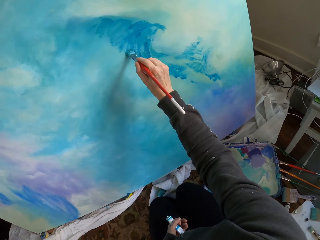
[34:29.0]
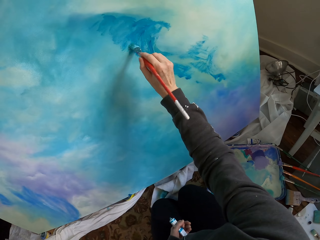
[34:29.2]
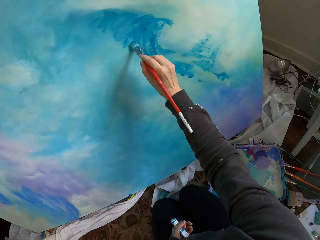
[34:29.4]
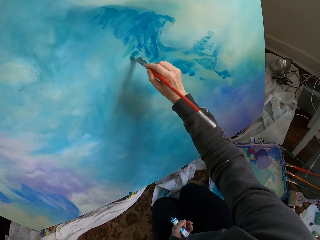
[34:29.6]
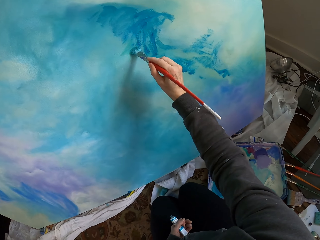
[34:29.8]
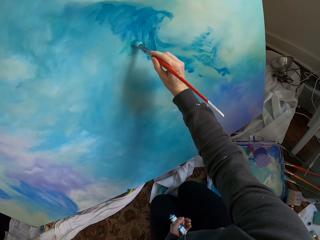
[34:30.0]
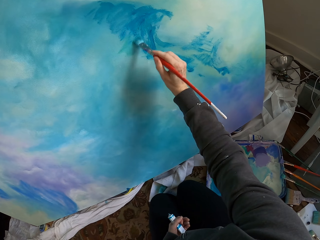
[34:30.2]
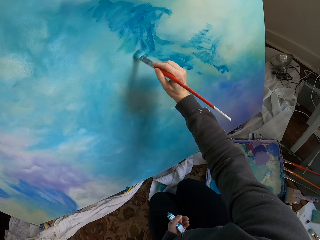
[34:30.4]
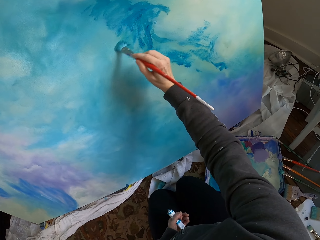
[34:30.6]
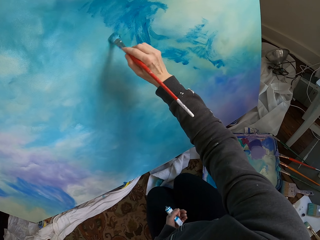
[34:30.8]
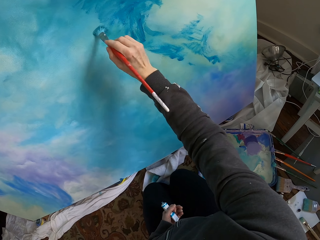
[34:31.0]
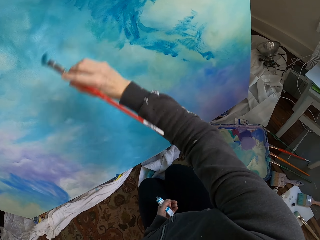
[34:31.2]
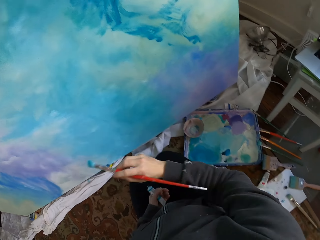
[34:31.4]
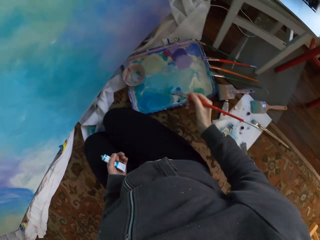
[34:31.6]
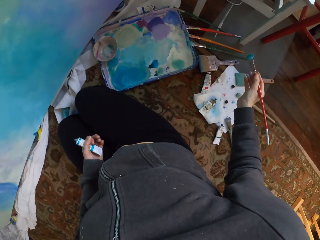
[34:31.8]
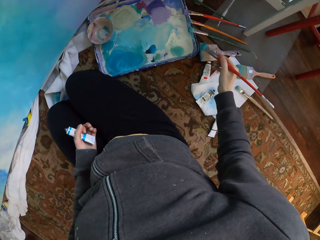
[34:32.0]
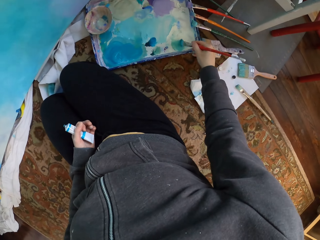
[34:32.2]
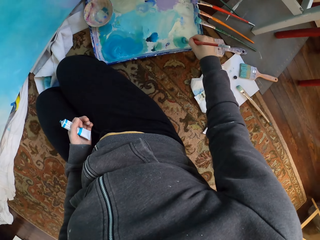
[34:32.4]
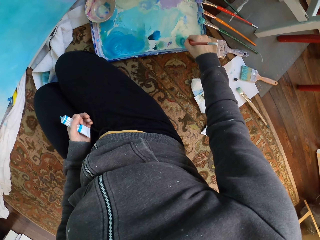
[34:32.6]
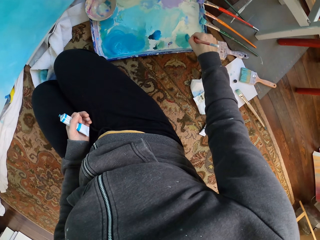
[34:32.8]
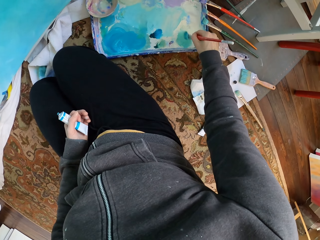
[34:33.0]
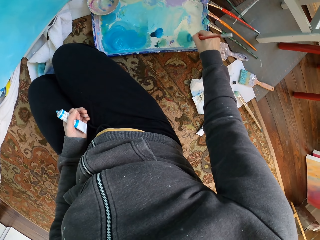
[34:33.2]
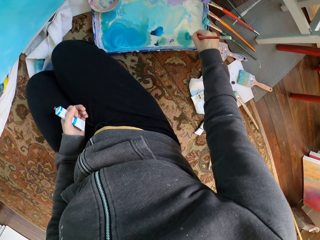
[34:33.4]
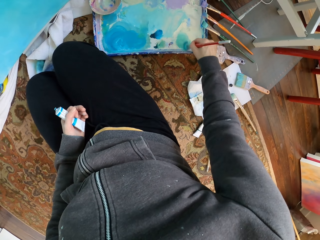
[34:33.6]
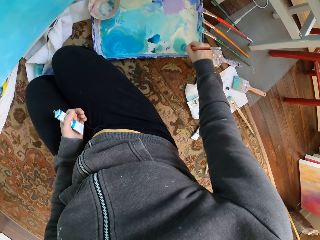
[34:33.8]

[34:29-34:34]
The camera wearer paints the wall with the brush.

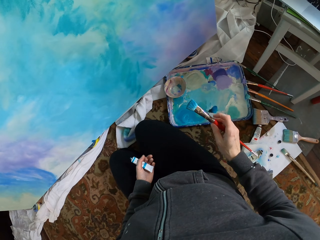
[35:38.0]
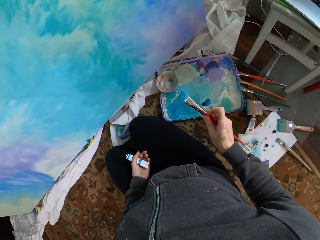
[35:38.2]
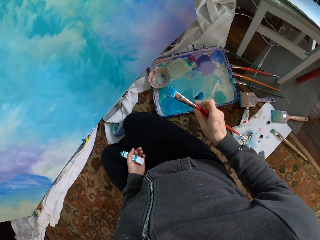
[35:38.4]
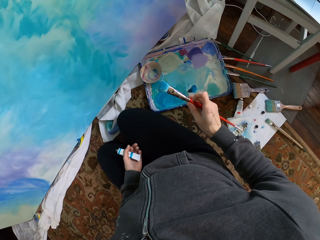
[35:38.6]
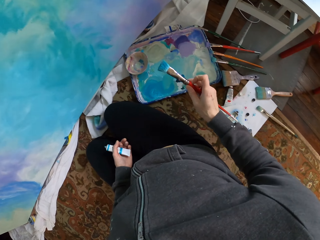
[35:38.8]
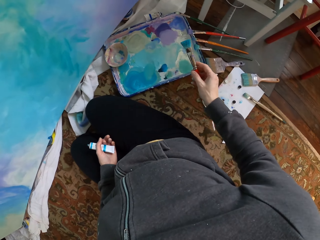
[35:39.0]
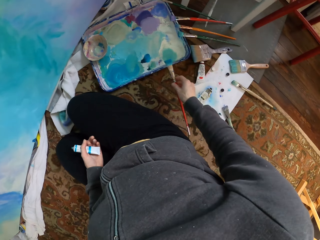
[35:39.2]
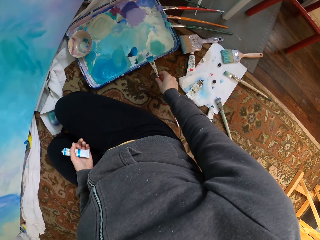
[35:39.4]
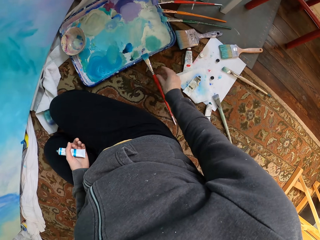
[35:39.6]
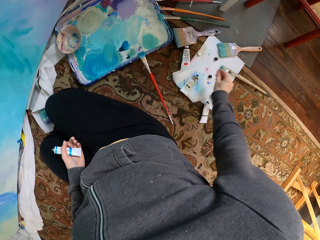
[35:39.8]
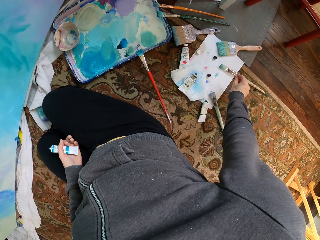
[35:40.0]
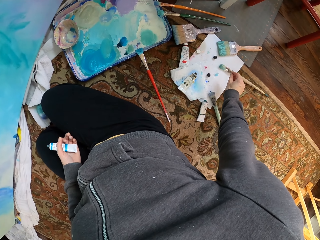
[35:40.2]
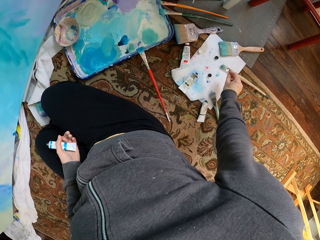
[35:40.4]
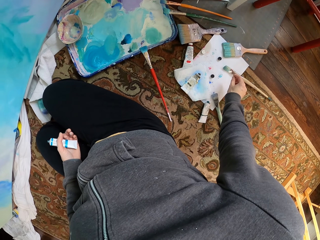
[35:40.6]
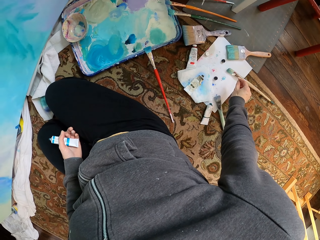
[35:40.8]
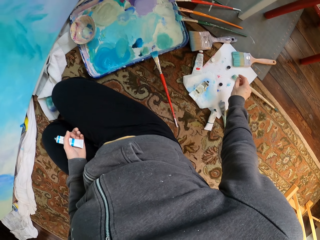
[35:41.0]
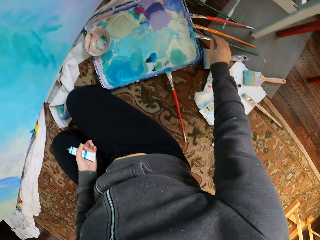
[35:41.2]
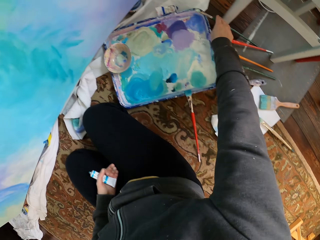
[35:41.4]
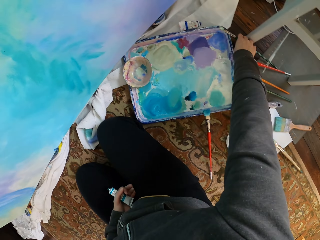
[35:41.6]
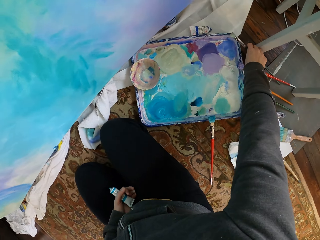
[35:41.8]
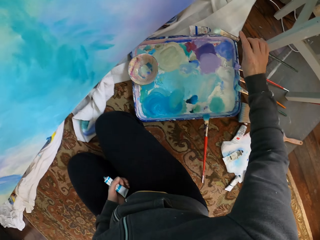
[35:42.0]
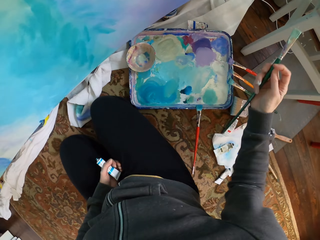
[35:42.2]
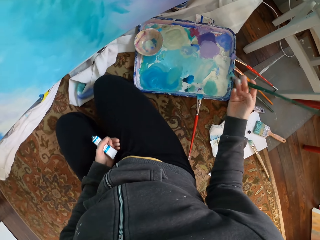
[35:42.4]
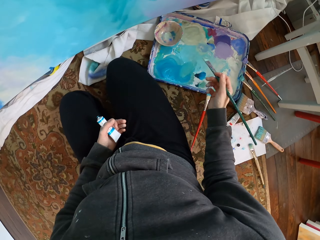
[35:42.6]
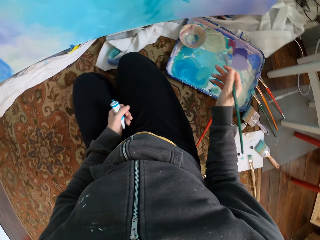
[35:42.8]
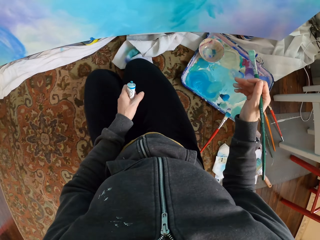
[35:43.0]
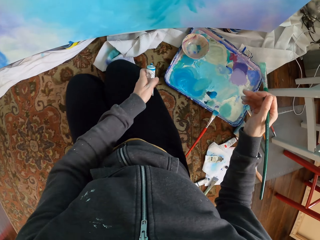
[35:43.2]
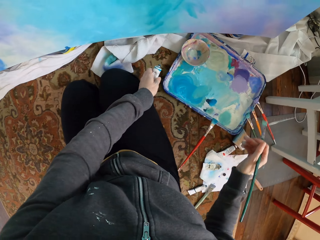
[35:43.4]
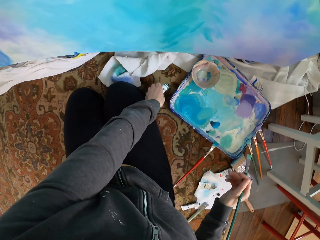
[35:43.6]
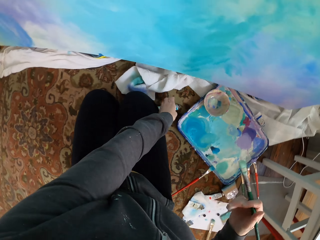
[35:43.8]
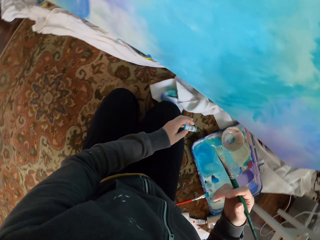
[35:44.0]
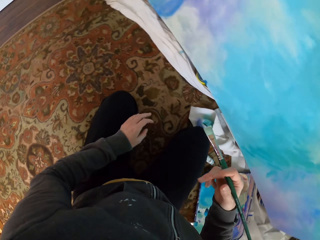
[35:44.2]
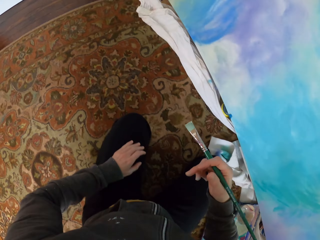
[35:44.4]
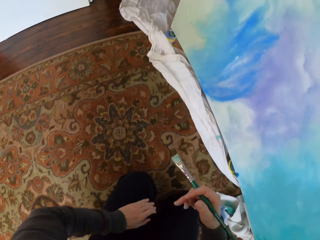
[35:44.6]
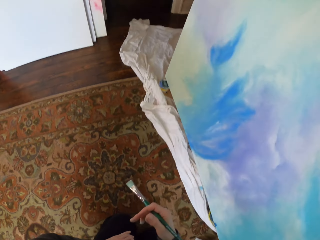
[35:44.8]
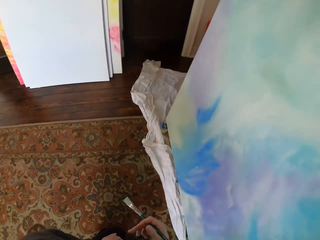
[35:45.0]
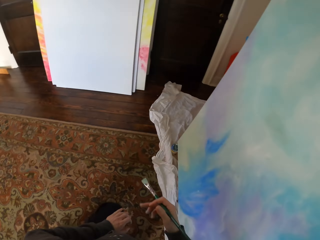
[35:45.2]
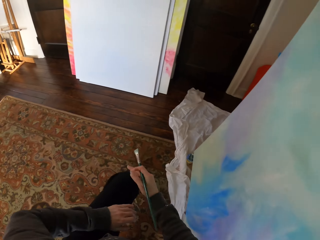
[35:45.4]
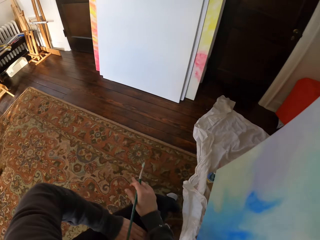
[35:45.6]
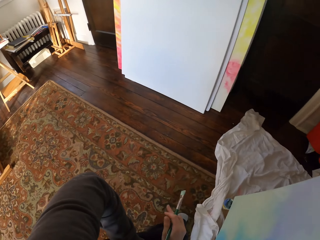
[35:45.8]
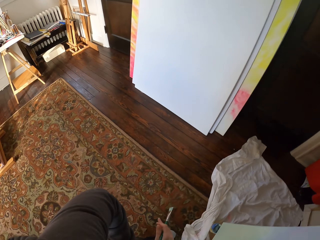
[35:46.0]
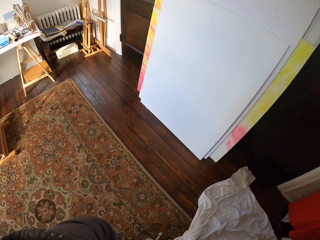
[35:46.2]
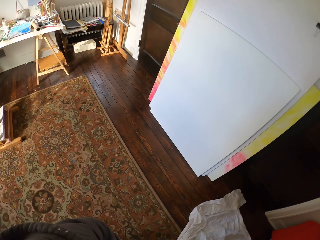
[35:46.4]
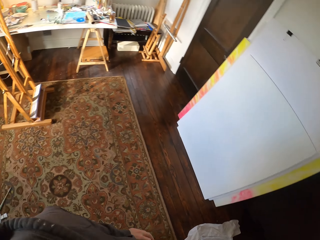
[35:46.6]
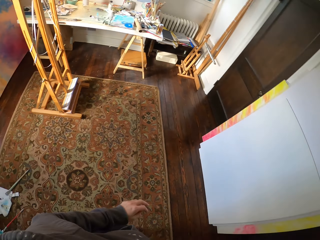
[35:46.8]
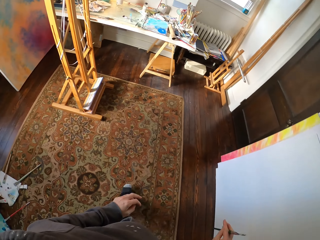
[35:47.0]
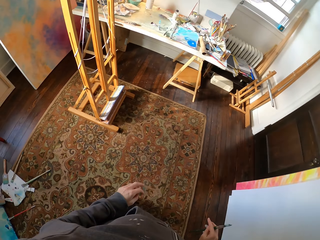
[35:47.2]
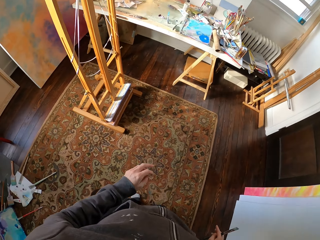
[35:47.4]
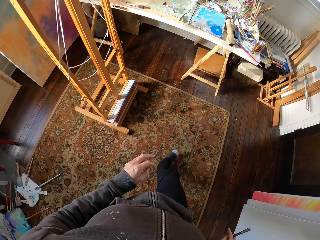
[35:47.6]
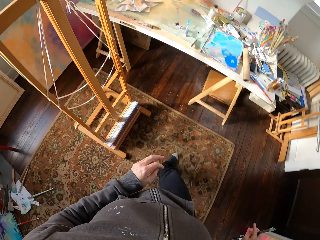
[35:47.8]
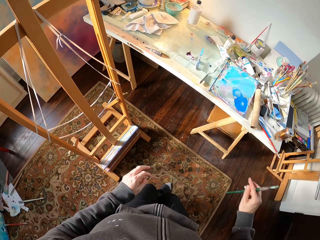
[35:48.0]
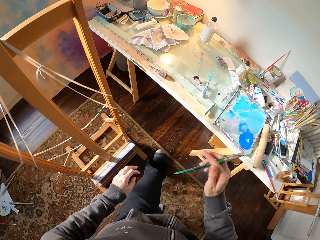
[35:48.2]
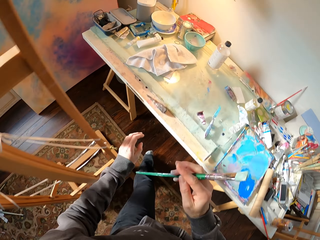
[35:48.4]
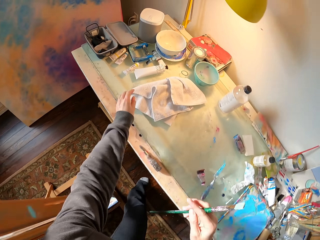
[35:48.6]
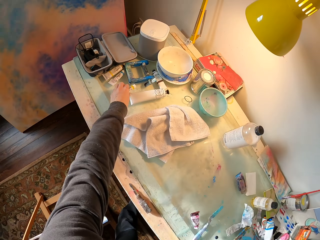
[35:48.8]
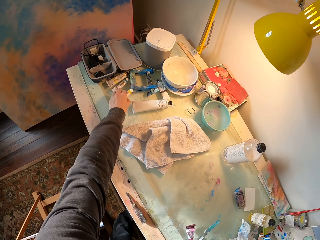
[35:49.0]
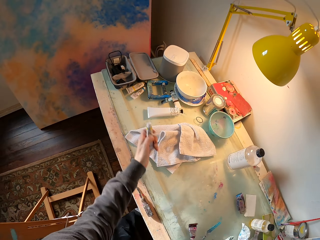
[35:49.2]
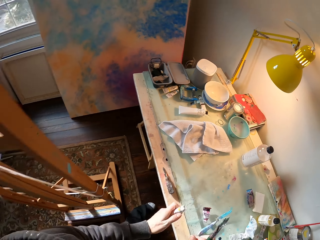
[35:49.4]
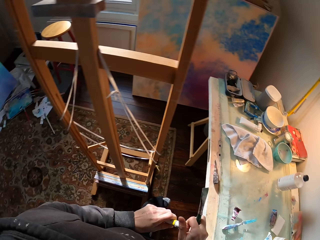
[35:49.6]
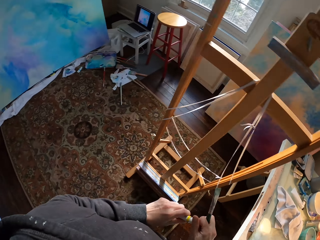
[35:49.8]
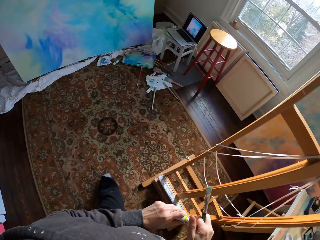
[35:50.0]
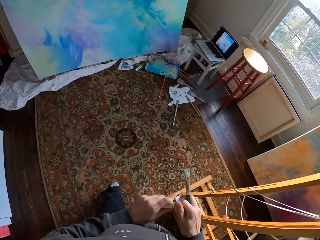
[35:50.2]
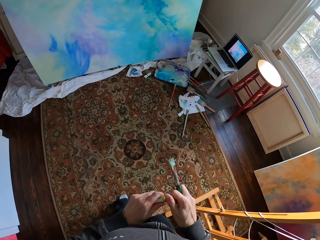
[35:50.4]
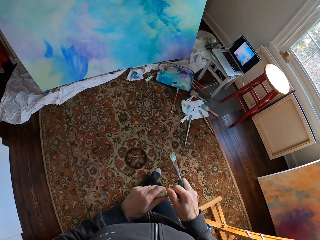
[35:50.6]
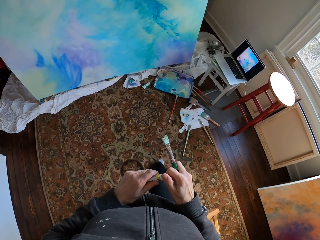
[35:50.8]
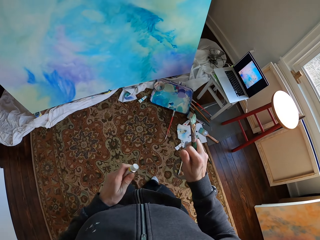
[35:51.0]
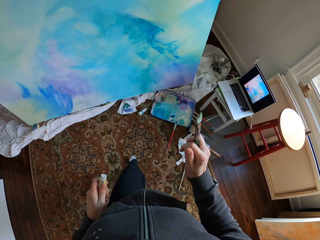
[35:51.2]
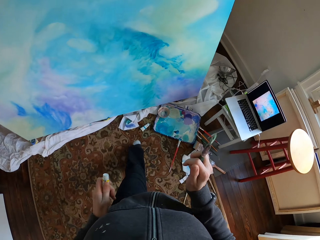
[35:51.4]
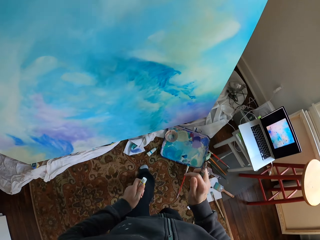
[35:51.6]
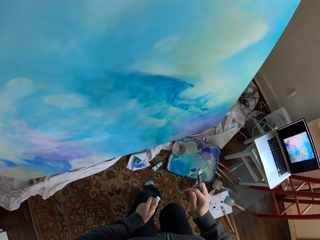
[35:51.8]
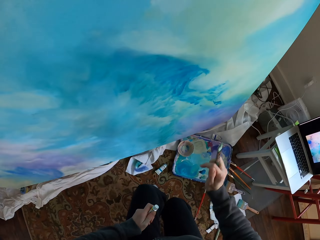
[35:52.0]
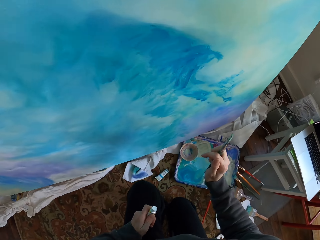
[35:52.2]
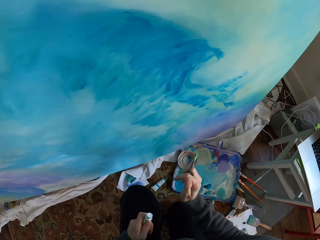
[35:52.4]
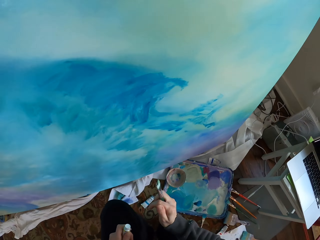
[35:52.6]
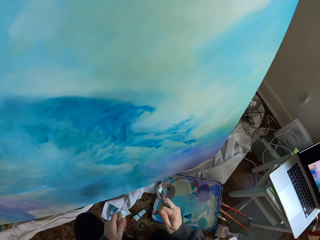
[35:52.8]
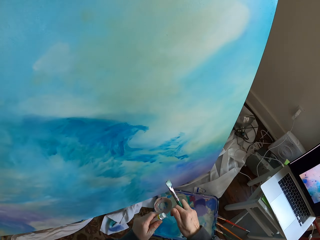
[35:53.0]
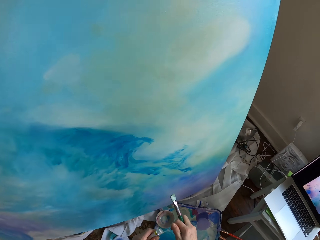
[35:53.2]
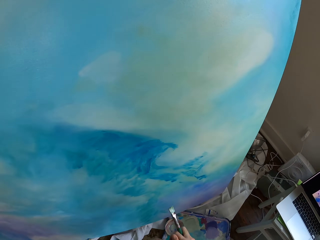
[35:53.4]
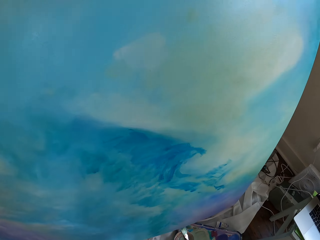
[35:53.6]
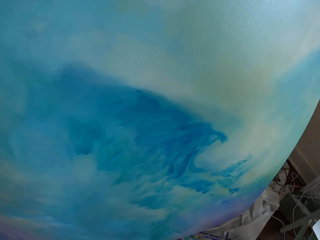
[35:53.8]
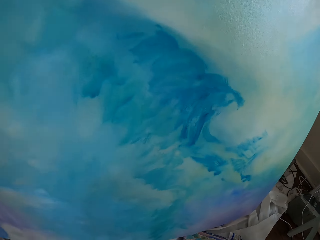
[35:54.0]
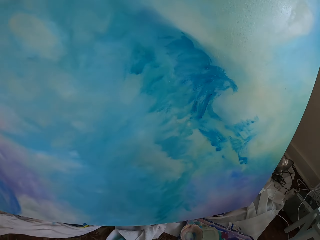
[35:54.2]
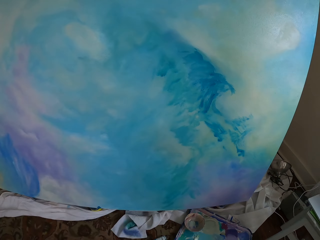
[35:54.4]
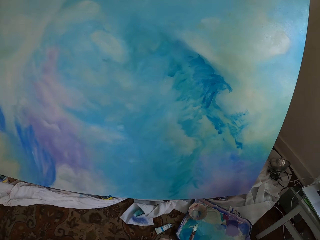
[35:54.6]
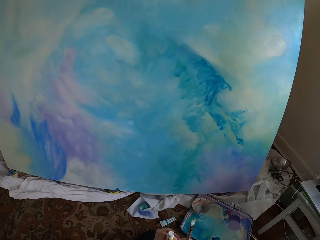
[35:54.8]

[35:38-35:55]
The camera wearer puts the brush on the paper. They take the brush from the floor. They drop the paint tube on the carpet. They walk in the room. They take the paint tube from the table.
